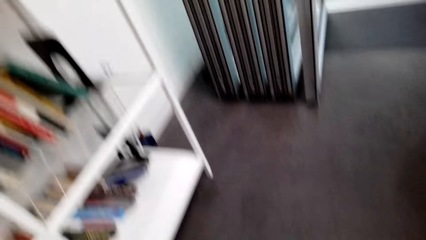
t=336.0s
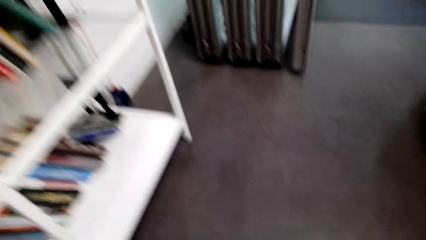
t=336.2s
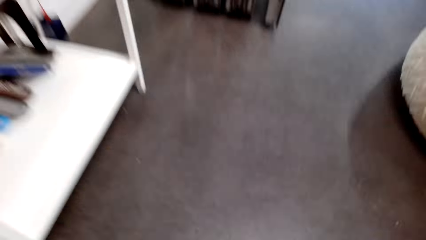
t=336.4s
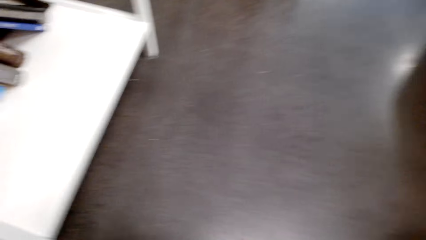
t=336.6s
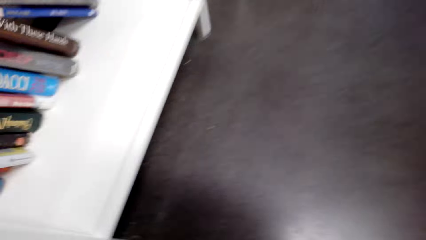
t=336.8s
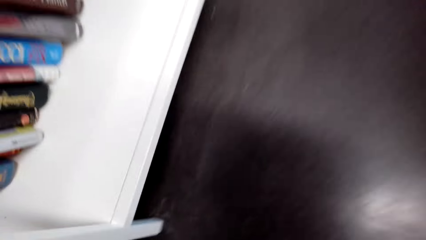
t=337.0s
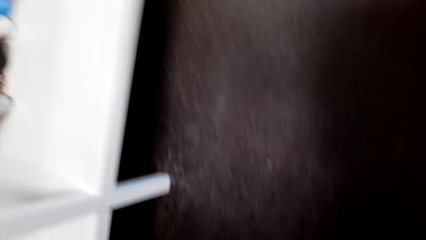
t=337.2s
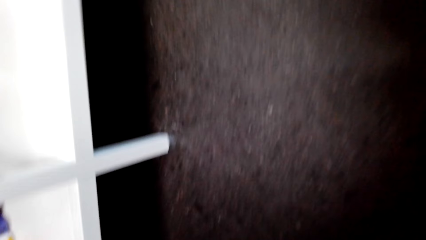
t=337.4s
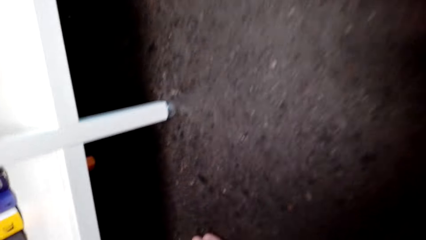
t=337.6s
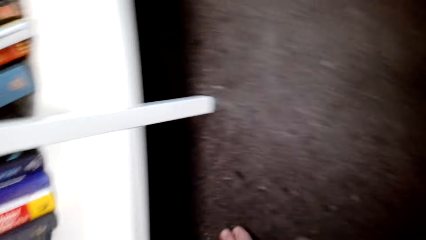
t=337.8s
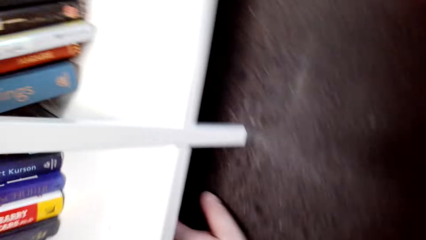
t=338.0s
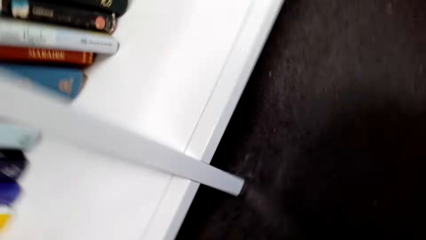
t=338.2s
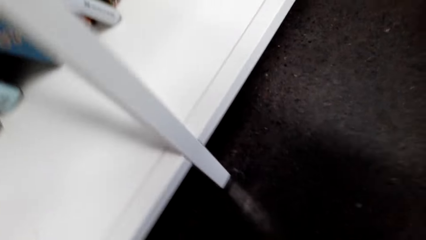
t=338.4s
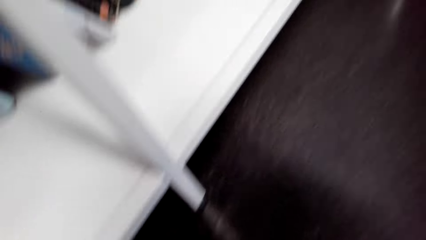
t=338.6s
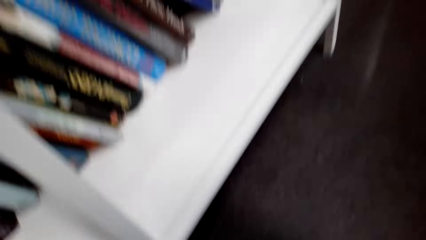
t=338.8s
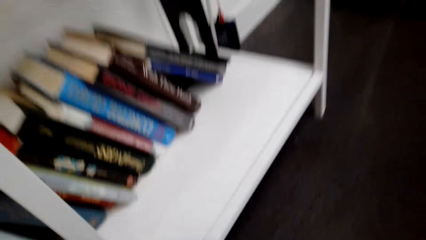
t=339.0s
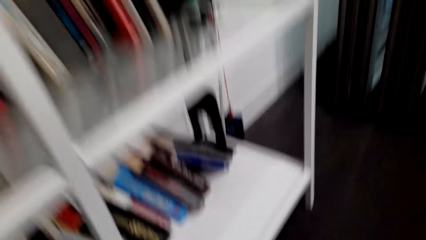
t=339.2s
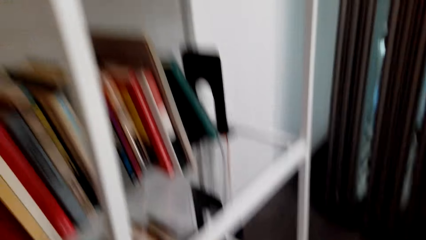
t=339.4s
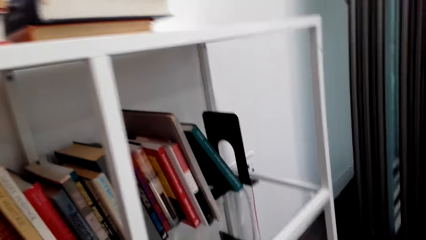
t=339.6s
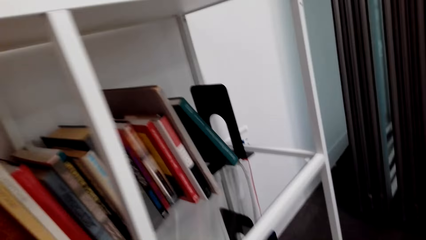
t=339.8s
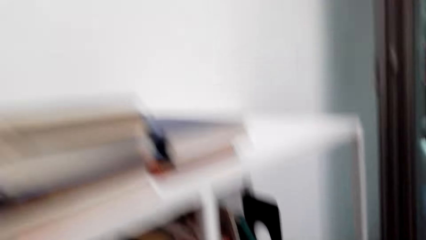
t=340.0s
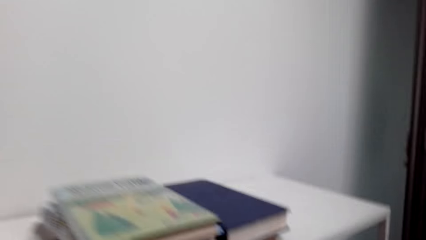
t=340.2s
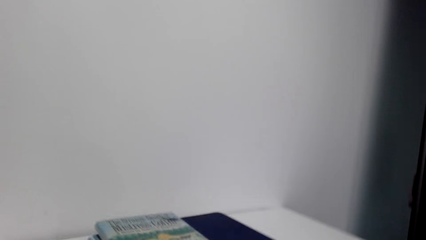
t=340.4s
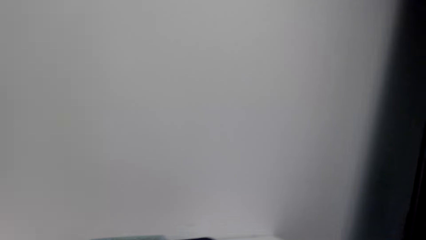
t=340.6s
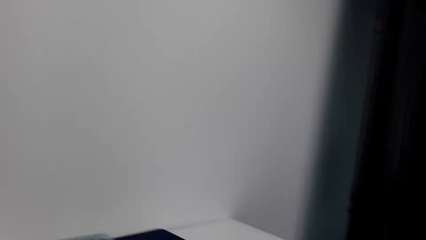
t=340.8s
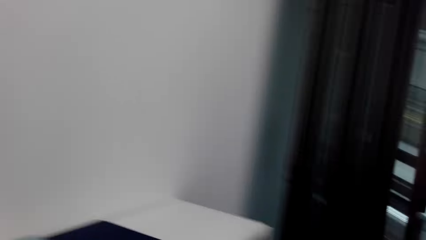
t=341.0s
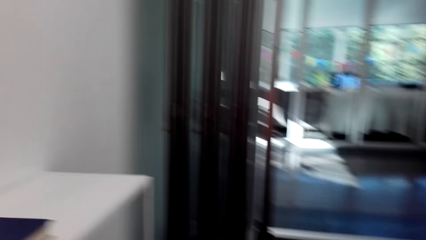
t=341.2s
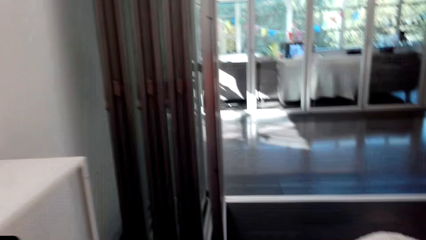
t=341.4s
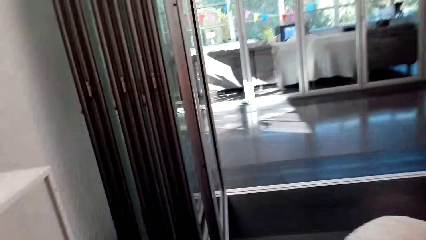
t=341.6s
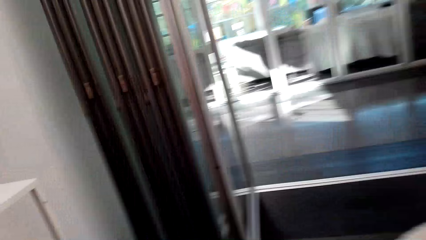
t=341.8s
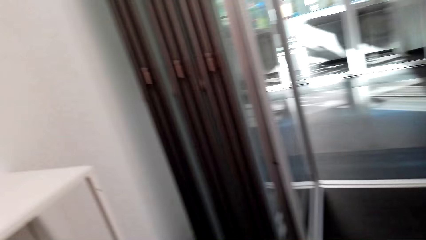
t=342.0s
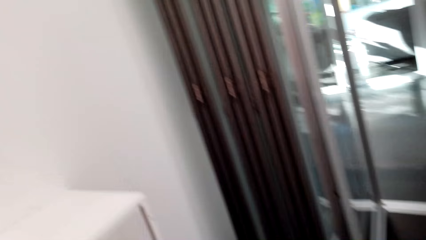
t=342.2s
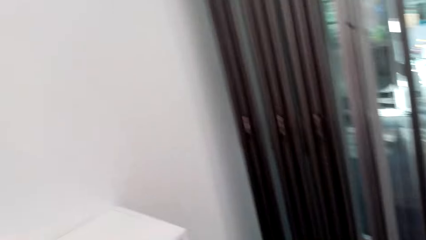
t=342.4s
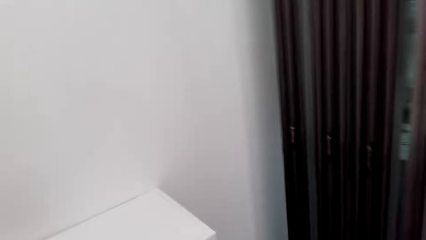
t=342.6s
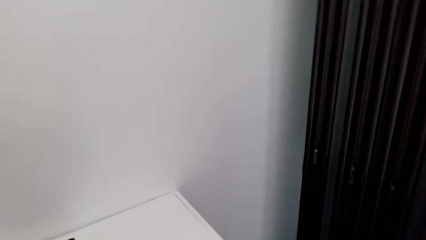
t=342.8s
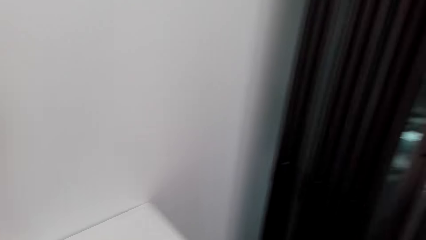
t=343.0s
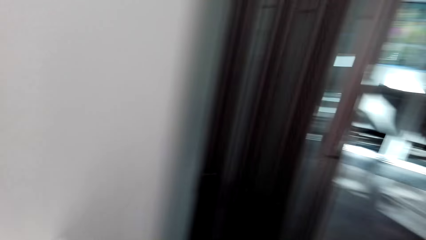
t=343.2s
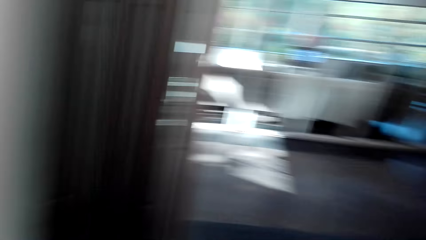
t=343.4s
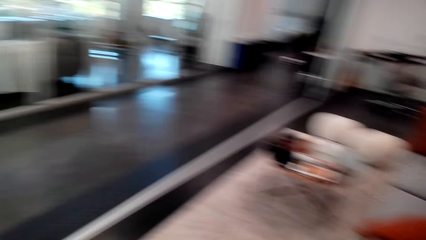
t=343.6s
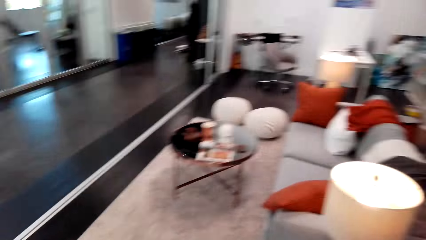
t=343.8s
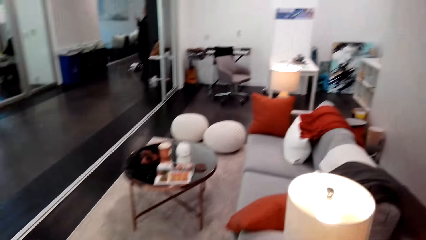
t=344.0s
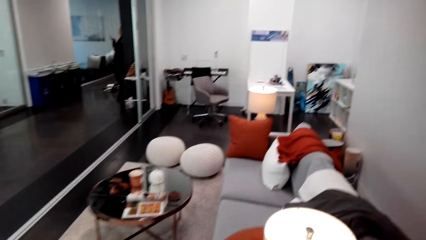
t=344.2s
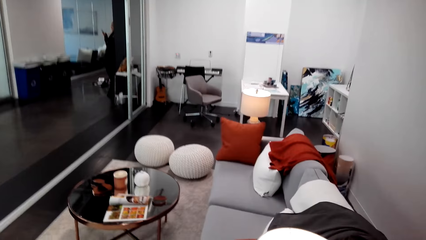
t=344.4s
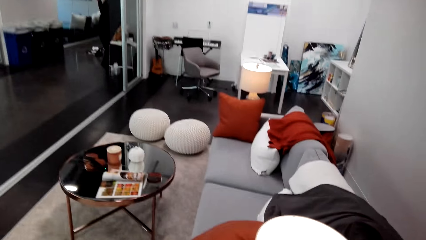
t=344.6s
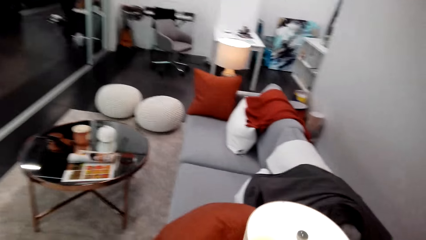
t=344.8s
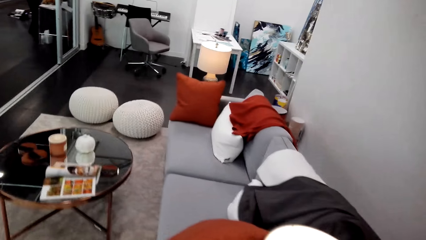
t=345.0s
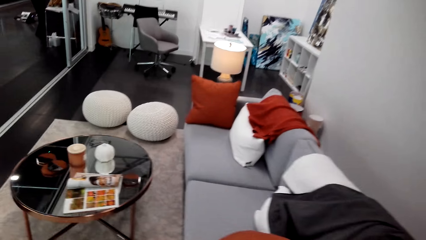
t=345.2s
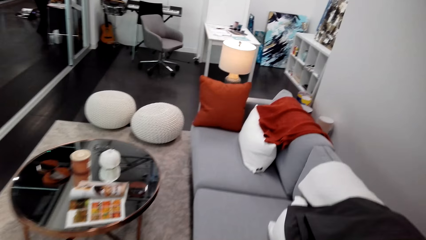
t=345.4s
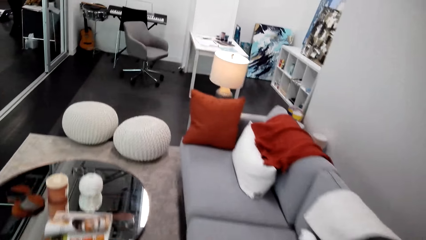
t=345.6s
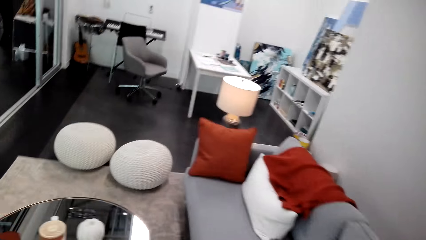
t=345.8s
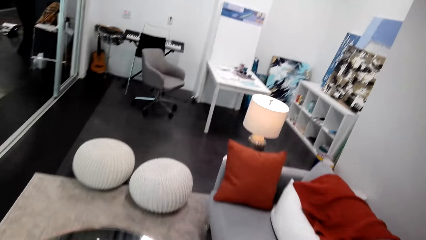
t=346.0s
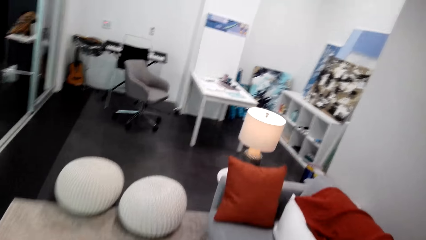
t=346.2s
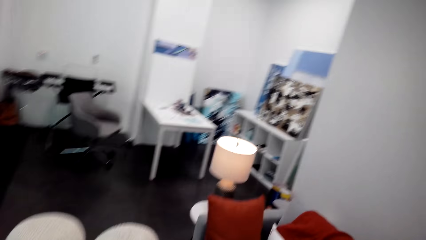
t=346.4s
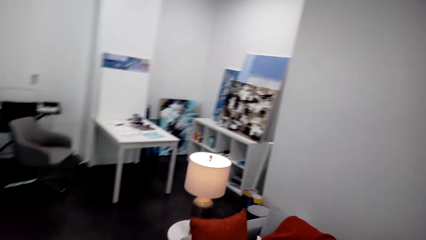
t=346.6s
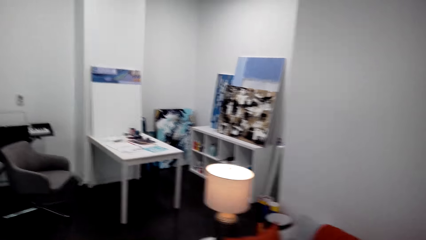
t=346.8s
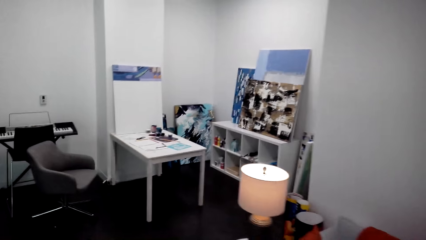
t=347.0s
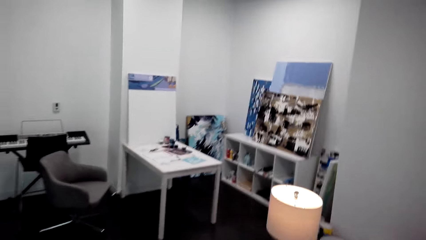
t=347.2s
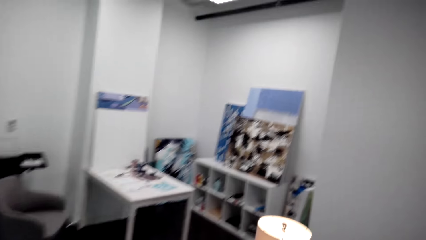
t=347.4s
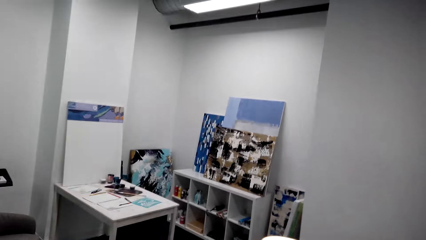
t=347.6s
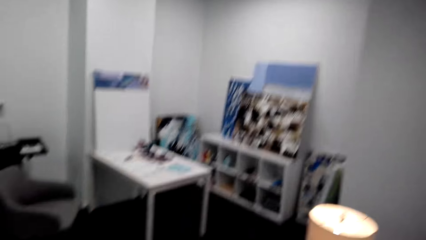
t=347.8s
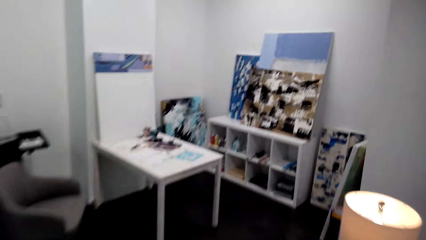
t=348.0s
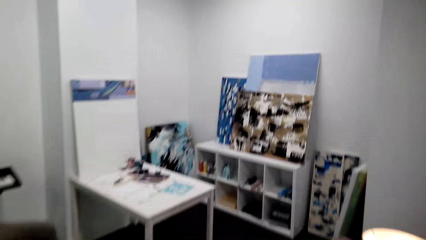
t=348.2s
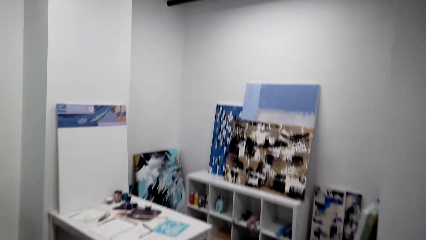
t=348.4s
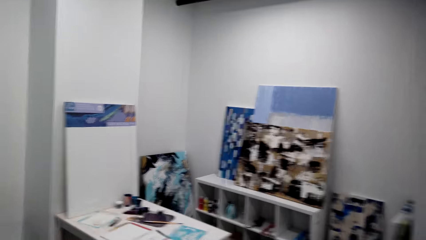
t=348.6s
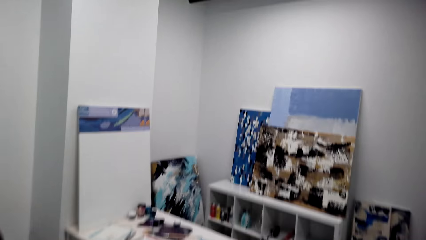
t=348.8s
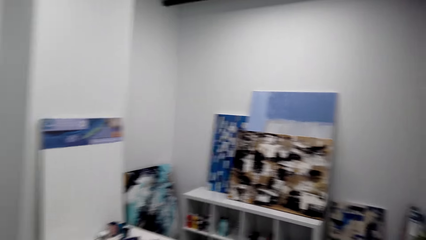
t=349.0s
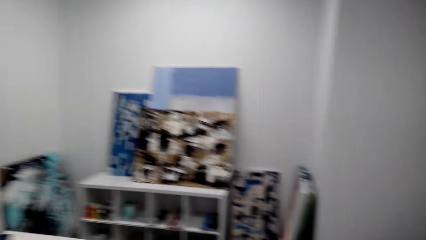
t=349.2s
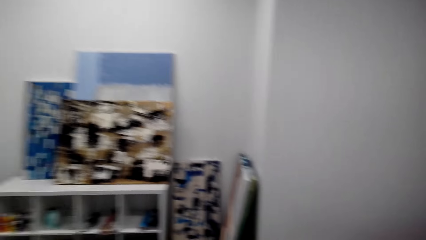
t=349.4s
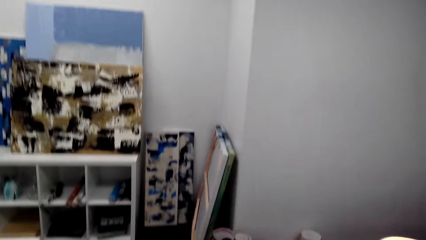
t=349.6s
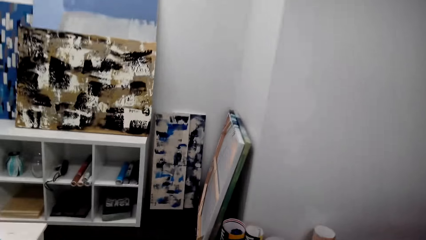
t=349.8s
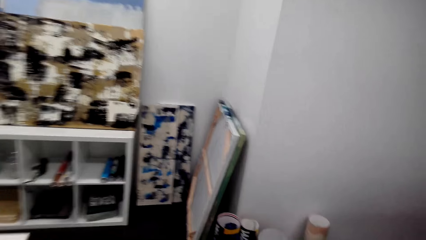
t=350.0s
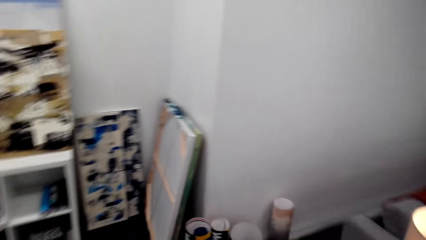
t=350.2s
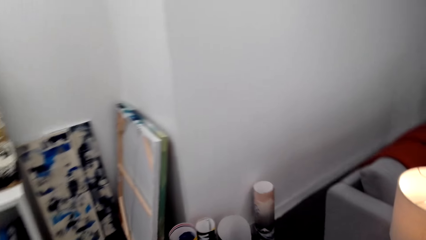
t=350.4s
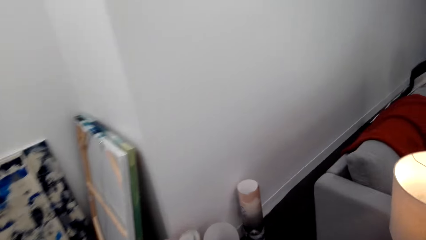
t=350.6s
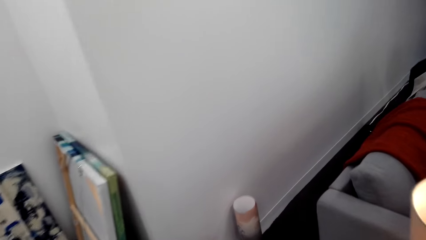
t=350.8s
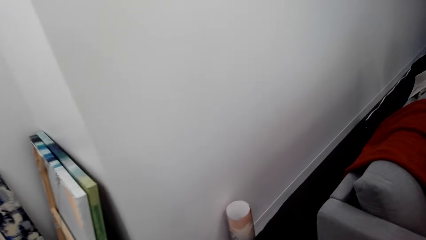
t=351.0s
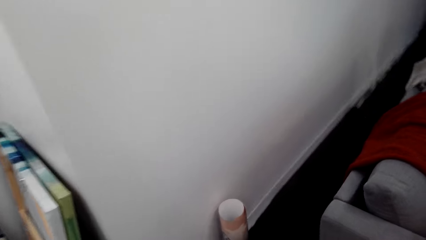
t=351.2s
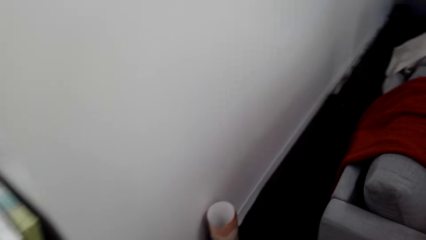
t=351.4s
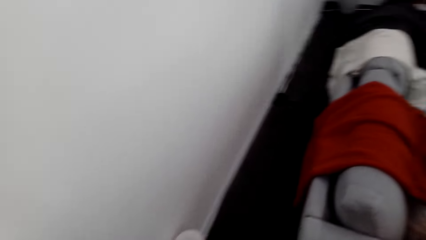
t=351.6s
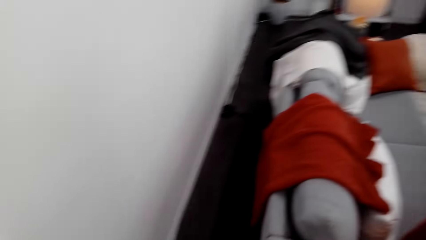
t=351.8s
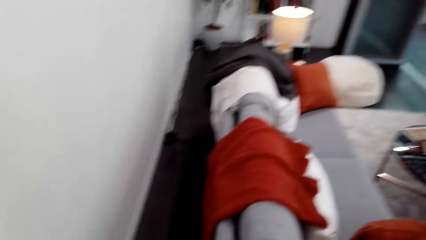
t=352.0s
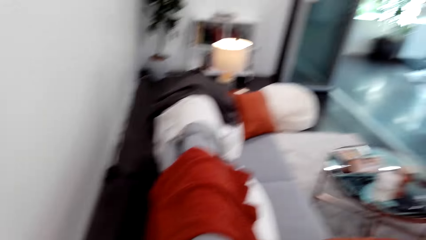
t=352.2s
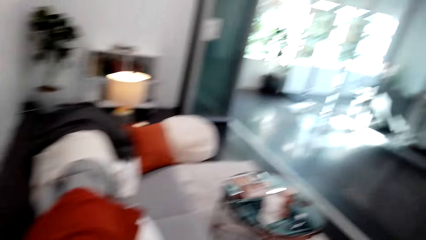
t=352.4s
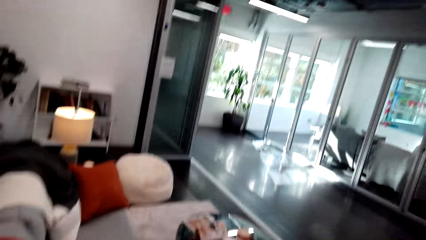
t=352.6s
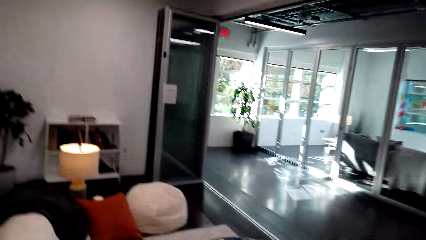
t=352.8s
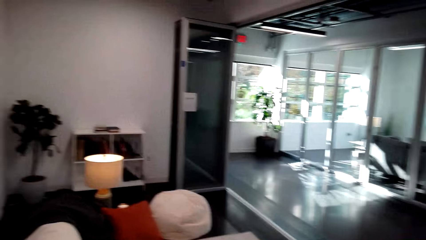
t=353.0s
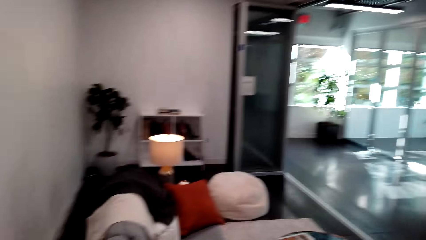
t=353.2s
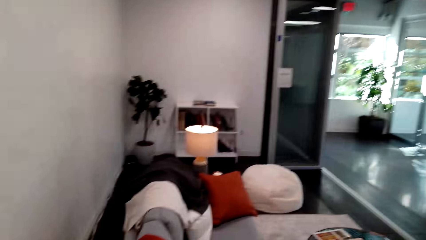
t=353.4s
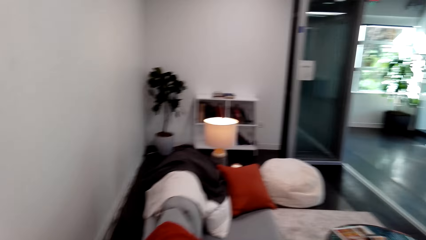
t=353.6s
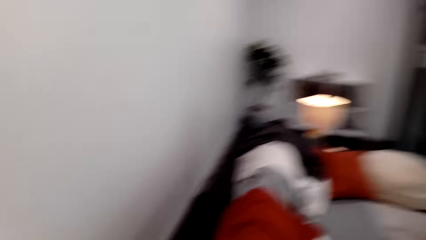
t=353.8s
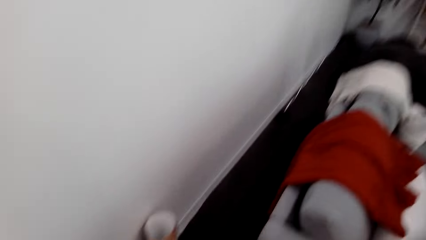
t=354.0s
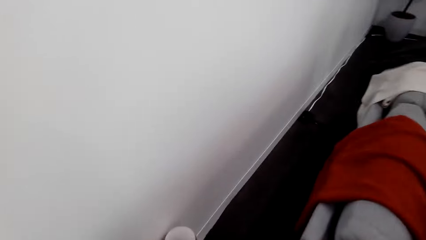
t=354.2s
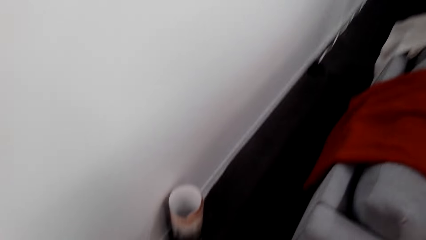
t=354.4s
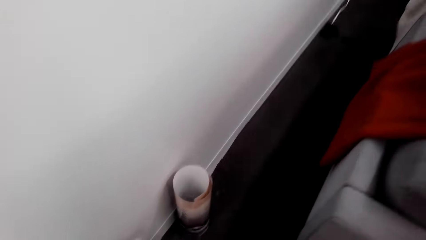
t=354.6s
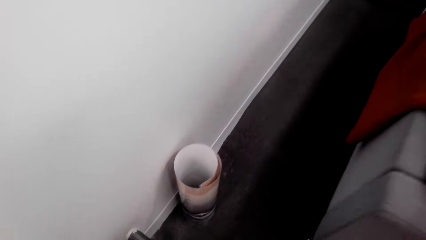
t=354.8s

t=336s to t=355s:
The camera wearer looks around a book cabinet. They look around the house. They walk around. They look around the living room. They walk around. They look at wall art pictures on a cupboard. They walk around.
